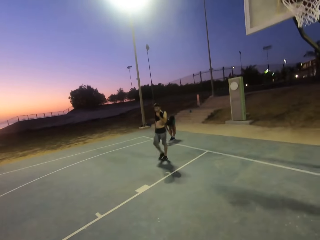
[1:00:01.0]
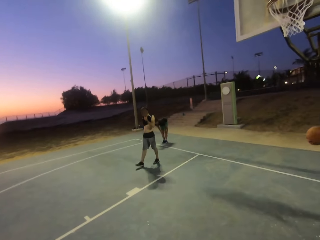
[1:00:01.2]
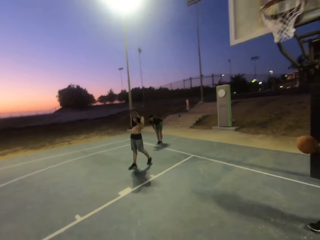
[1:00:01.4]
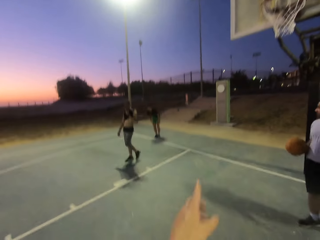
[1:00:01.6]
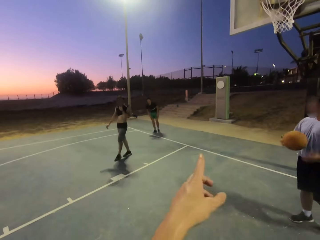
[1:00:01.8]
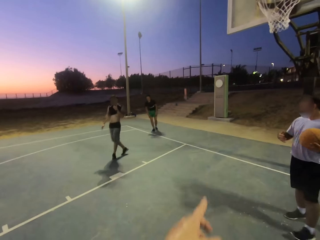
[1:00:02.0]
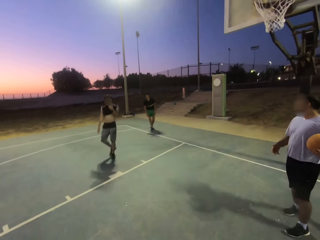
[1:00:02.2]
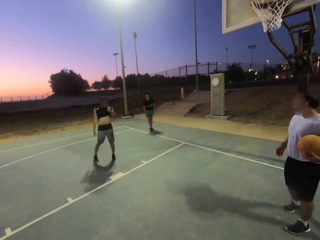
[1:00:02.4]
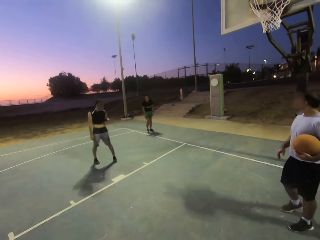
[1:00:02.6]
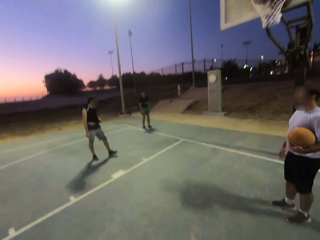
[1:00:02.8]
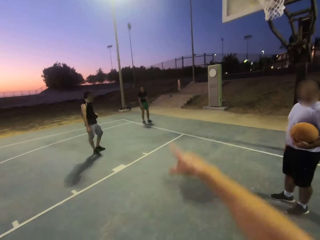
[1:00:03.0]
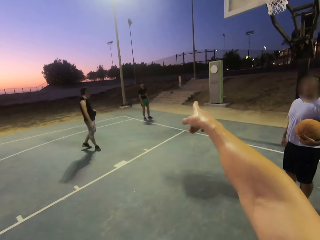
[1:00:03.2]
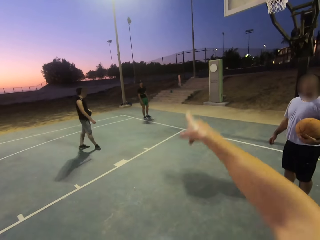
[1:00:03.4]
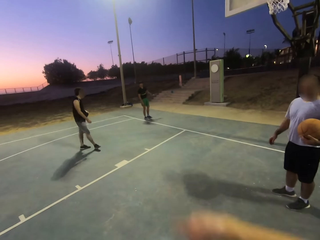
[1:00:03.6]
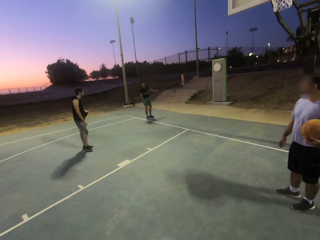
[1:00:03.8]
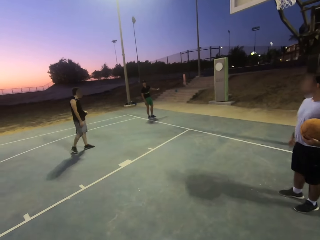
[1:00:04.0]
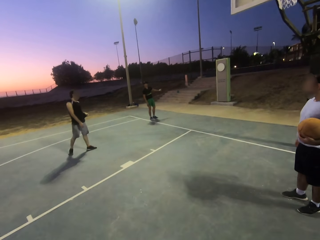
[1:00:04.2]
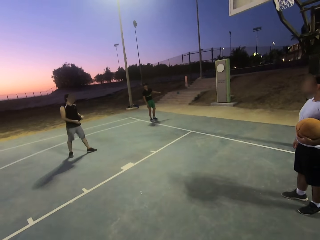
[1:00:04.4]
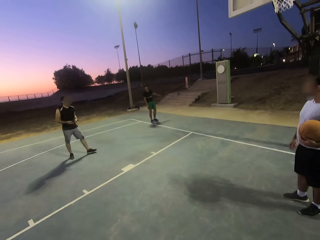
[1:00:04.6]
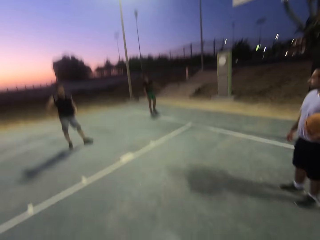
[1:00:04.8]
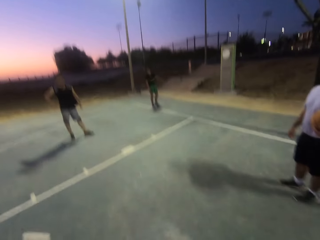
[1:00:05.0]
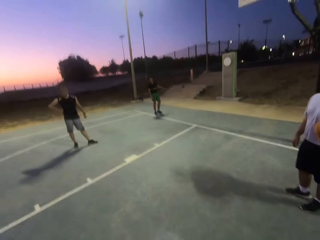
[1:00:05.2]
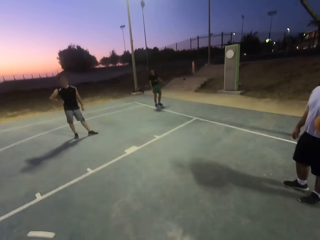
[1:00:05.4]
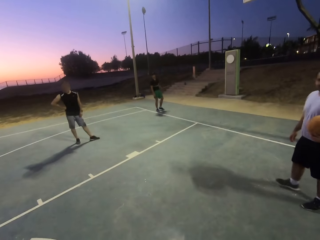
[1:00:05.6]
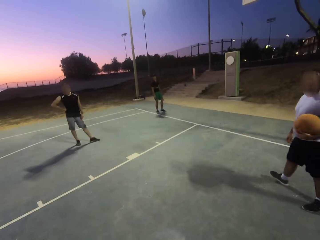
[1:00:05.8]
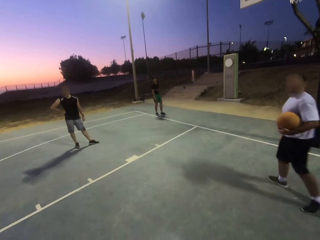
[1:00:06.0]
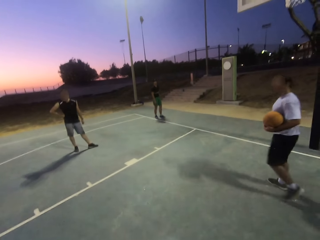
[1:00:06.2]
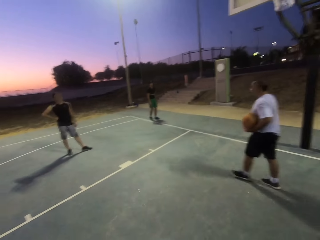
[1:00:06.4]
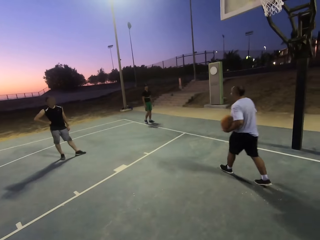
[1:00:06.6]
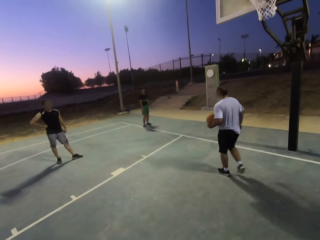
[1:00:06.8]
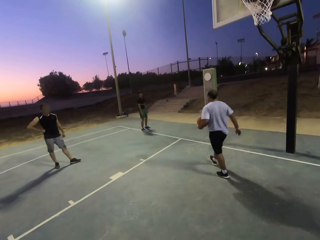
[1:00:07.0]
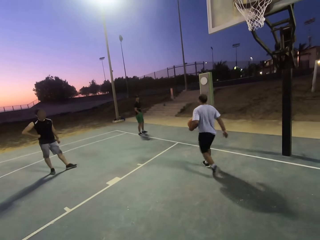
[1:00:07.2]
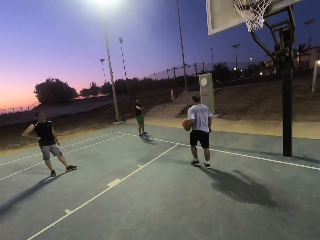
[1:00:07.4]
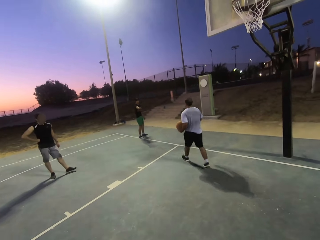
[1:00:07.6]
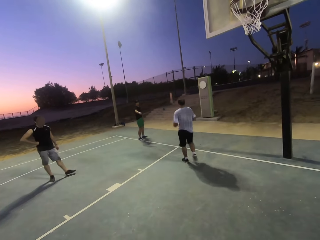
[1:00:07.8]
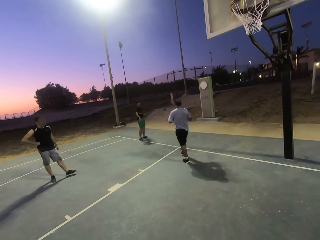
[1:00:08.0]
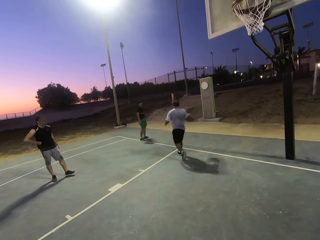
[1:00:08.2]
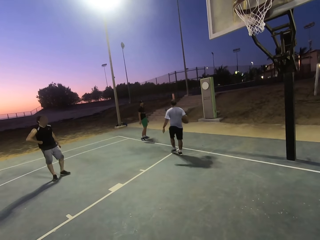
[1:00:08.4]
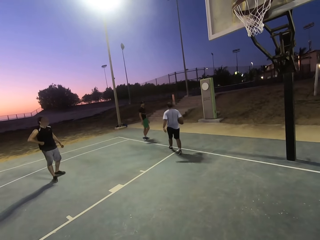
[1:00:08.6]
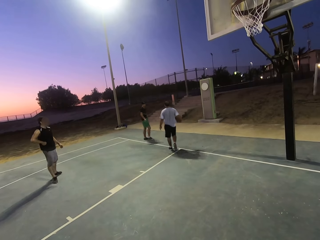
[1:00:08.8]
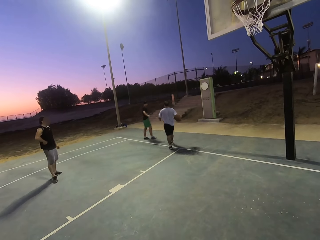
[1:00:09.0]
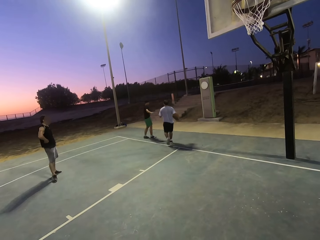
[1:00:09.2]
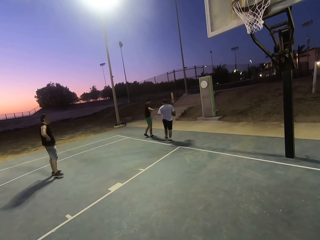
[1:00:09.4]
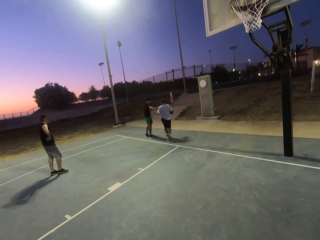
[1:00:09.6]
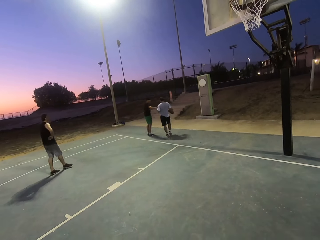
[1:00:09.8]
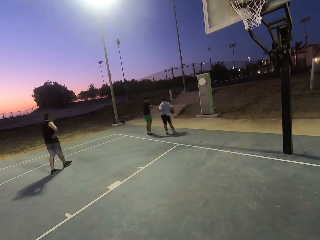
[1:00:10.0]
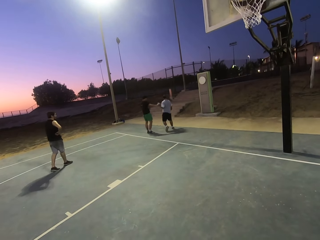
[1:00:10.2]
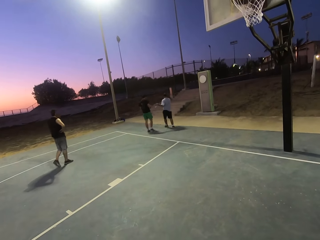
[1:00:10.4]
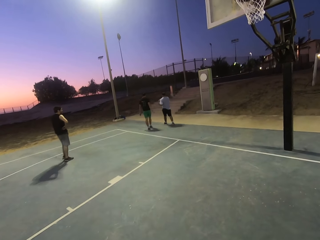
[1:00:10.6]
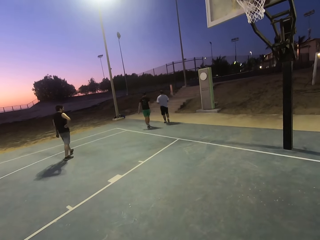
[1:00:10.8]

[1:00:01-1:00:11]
A man tosses the ball on his hands. The camera wearer points at the stairs. Another man points at the stairs. The first man walks towards the stairs and walks out of the court.

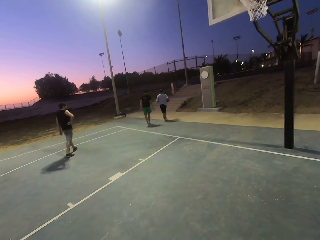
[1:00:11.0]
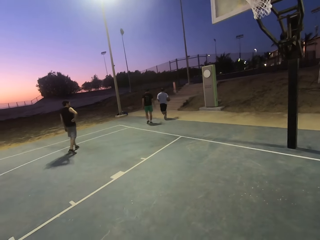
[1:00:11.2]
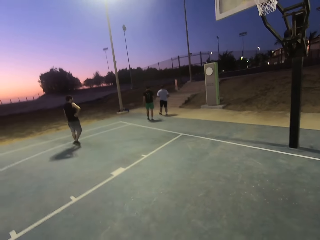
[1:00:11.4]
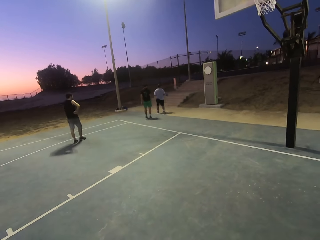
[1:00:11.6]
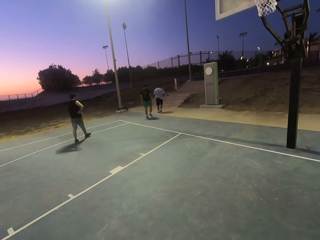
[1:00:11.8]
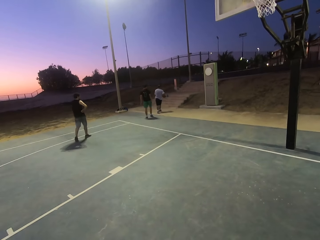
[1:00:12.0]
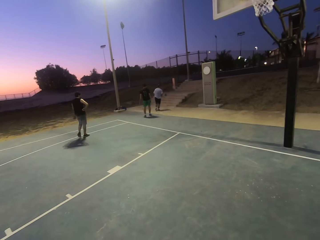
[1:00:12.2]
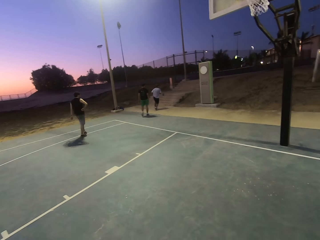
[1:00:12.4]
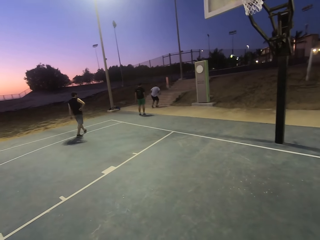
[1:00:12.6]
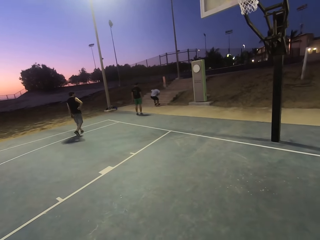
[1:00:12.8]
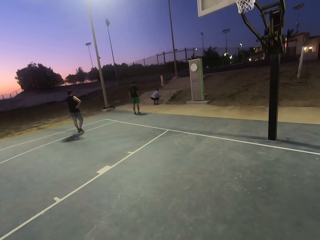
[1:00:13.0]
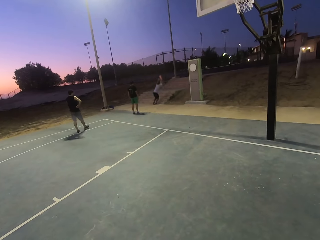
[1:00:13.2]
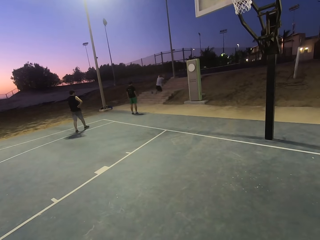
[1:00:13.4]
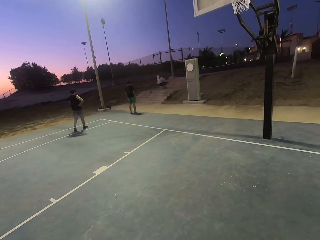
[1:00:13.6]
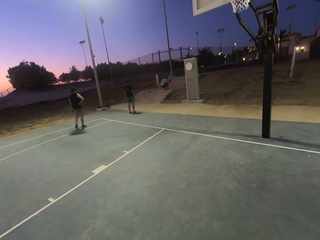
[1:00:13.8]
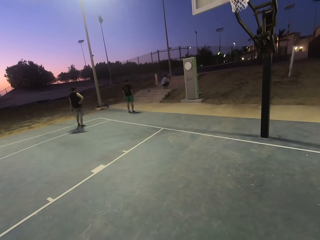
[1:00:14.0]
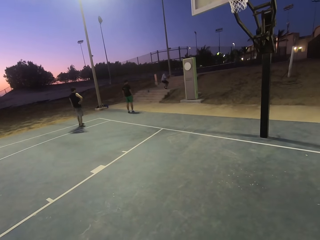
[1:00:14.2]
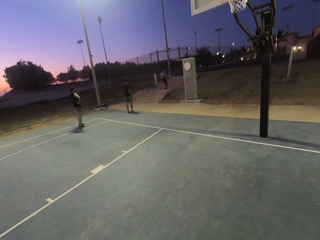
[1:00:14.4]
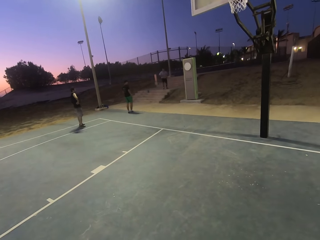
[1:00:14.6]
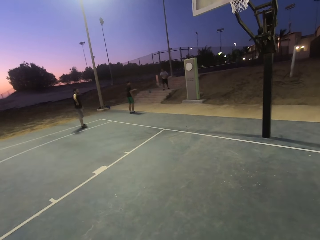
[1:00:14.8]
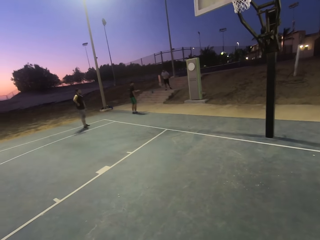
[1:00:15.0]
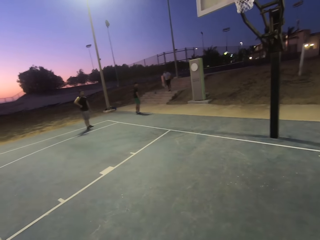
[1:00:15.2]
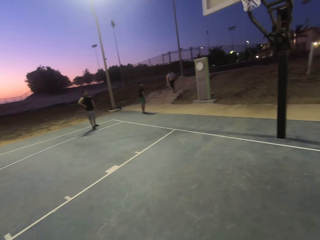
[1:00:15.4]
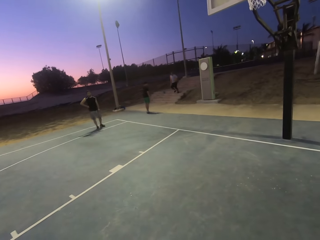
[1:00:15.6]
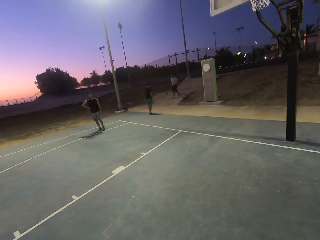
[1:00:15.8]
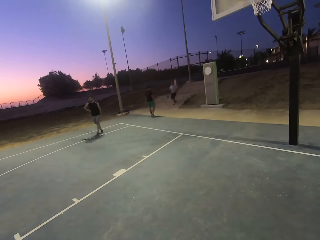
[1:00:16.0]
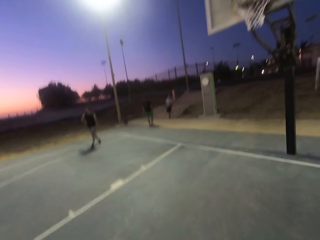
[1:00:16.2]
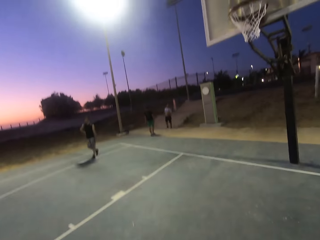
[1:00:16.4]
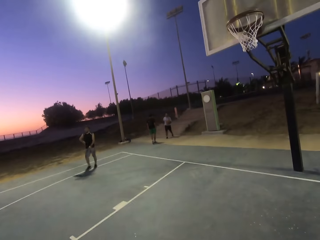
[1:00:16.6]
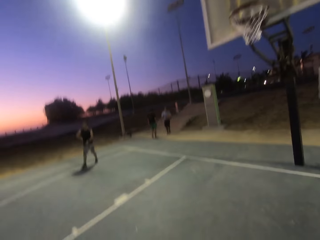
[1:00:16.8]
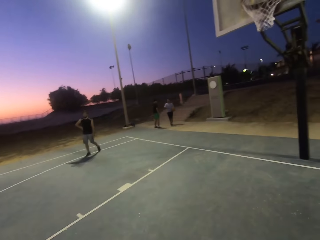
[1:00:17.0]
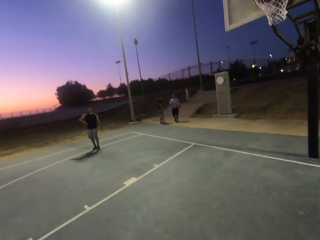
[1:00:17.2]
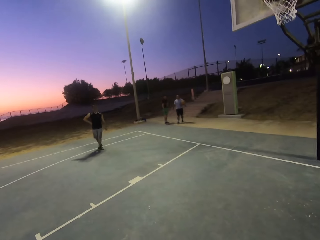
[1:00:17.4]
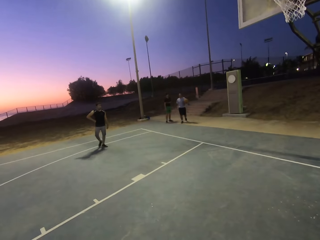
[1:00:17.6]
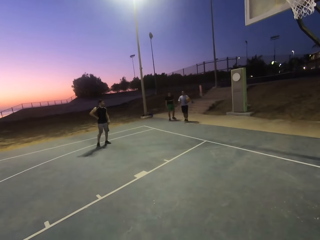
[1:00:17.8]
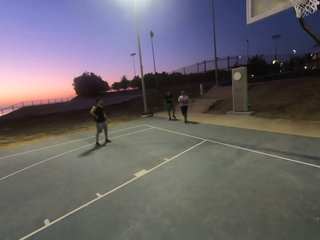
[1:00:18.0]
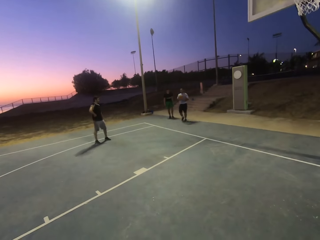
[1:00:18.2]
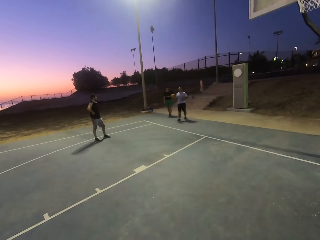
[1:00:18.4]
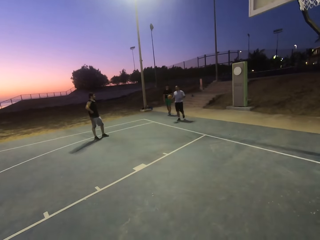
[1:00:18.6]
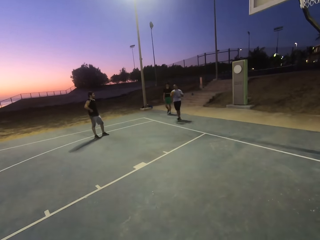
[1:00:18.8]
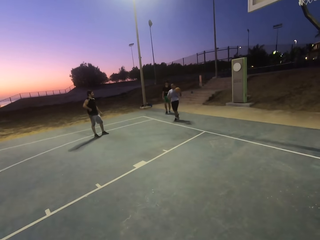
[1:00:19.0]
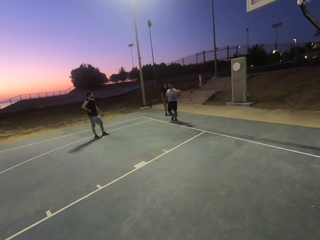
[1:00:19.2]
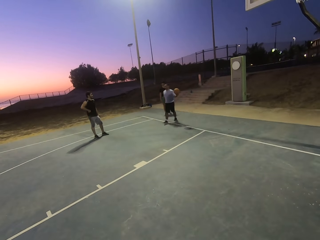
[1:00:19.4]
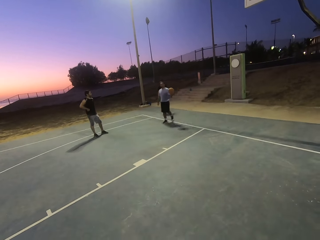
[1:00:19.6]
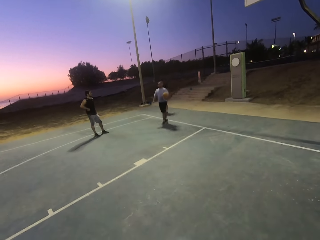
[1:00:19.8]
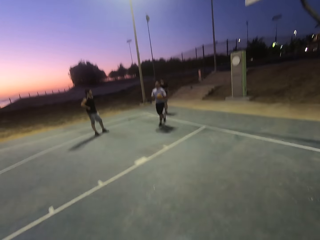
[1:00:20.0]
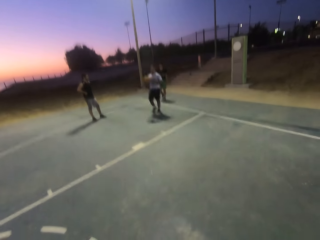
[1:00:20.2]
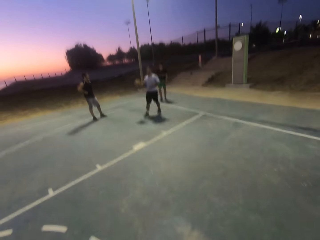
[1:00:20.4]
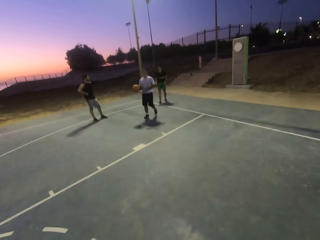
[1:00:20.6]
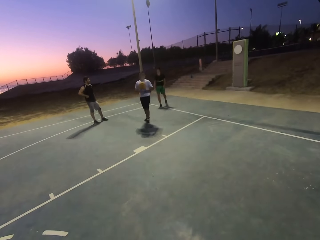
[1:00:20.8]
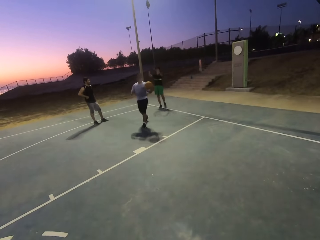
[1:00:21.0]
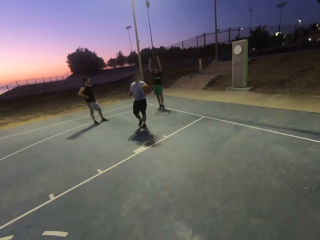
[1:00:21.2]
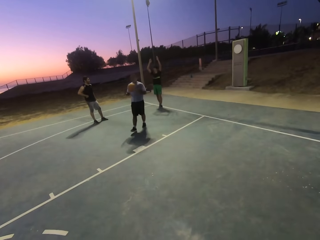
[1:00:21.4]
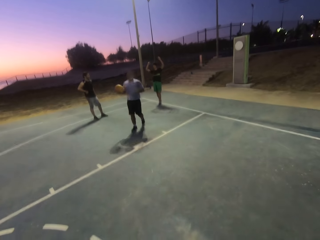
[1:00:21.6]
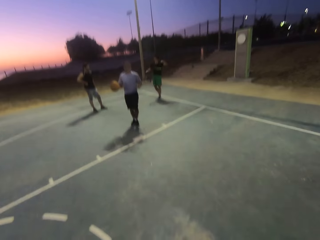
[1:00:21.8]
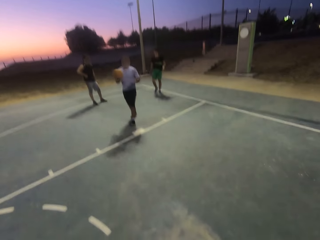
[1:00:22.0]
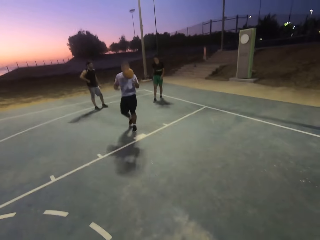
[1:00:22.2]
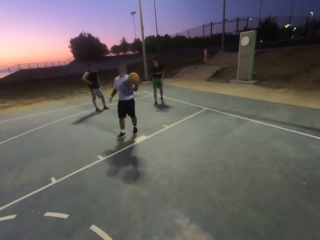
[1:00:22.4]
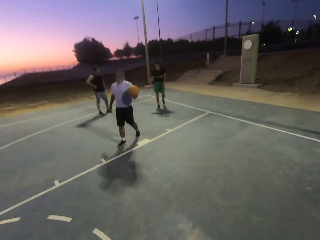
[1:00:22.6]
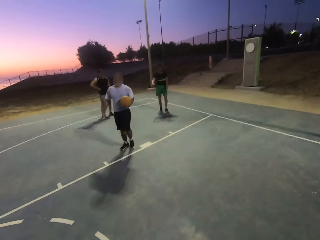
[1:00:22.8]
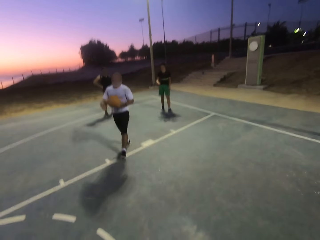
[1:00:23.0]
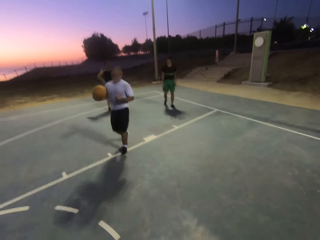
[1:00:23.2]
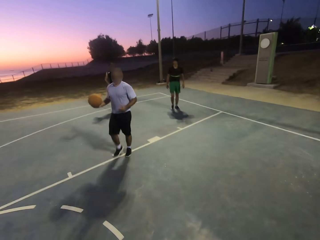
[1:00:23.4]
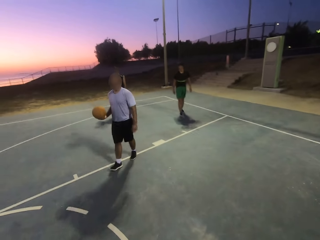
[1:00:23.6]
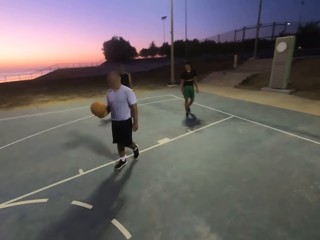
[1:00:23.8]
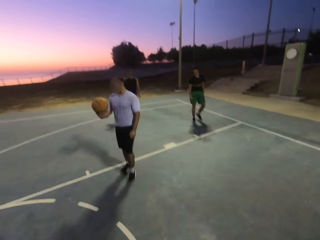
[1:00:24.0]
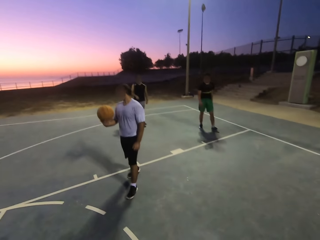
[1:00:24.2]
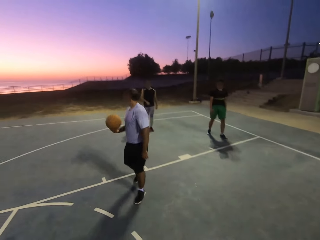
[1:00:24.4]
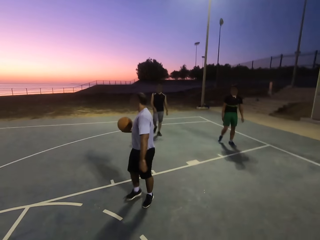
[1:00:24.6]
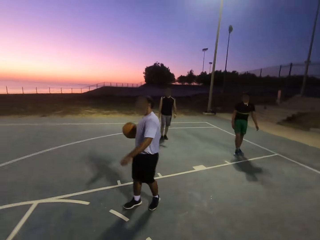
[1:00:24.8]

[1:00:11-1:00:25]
A man frog jumps holding the ball, walks down the stairs holding the ball, and walks in the court. The man tosses the ball on his hands. Another man walks in the court and raises up his hands.
